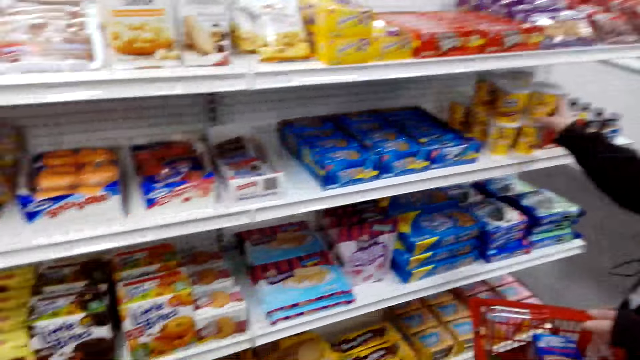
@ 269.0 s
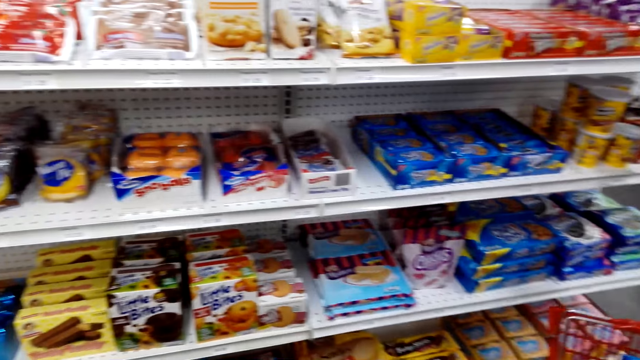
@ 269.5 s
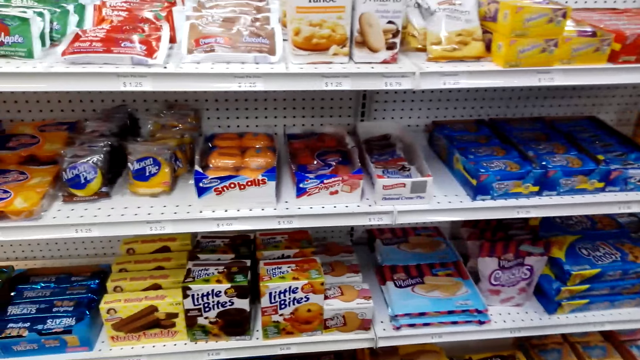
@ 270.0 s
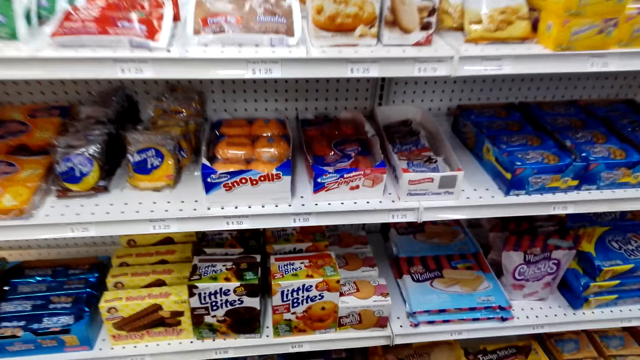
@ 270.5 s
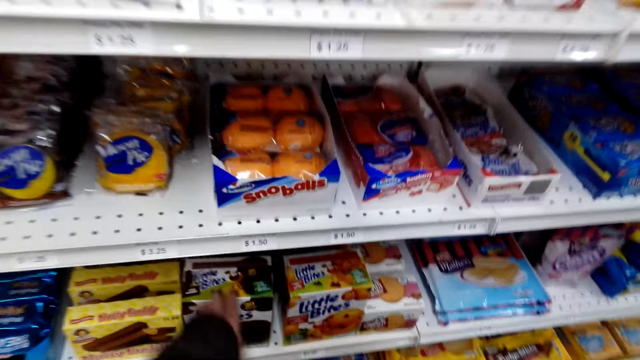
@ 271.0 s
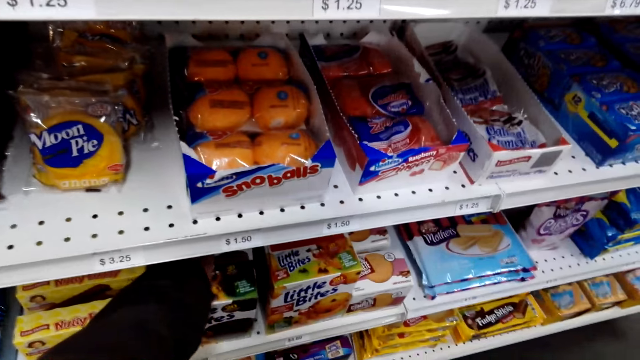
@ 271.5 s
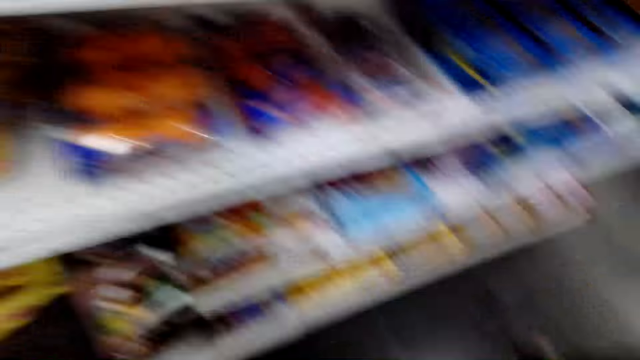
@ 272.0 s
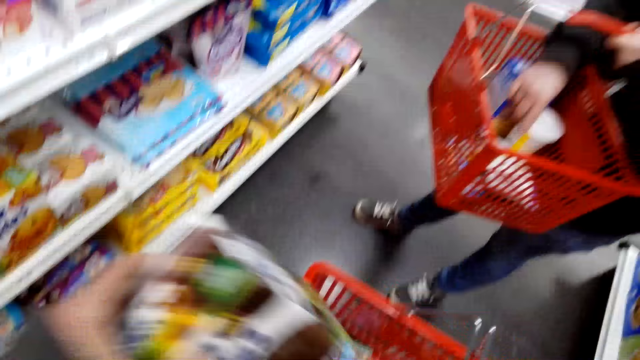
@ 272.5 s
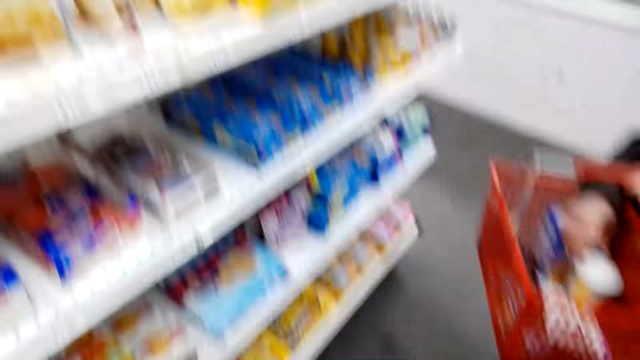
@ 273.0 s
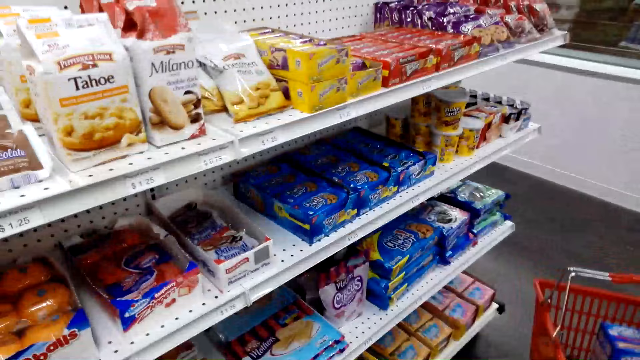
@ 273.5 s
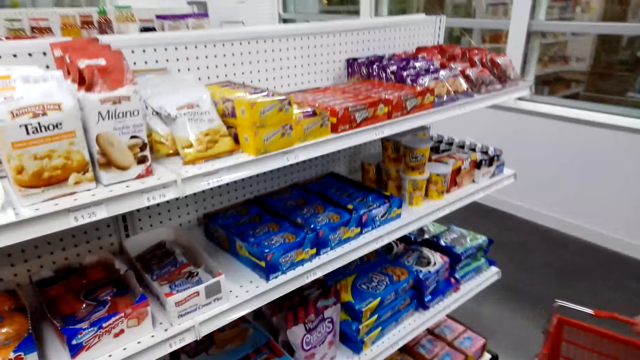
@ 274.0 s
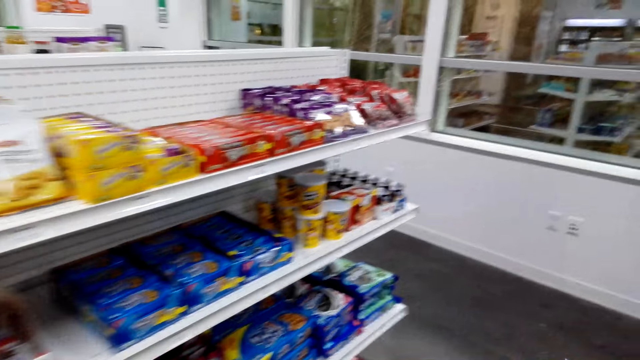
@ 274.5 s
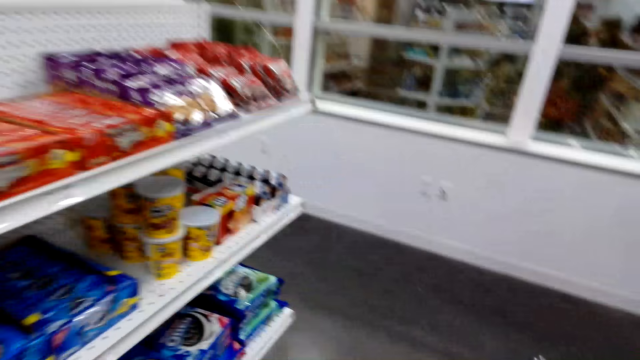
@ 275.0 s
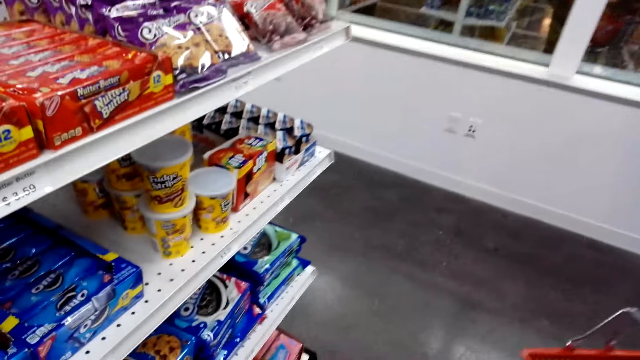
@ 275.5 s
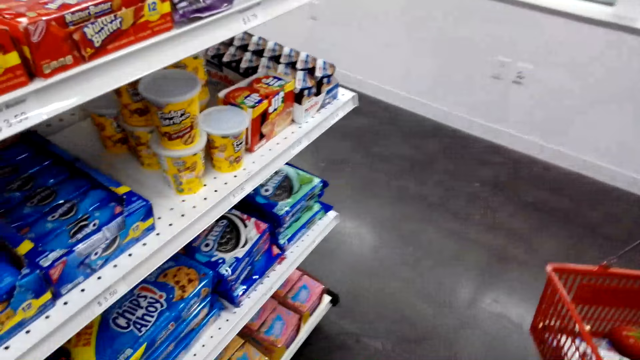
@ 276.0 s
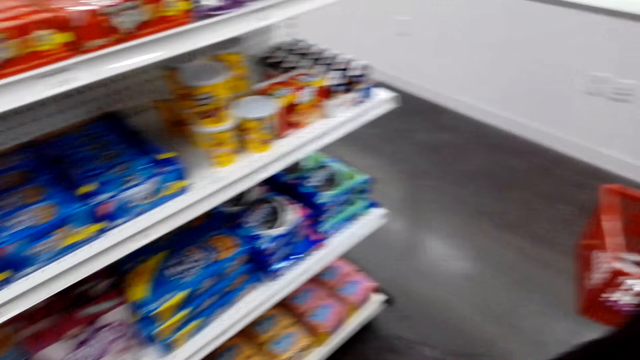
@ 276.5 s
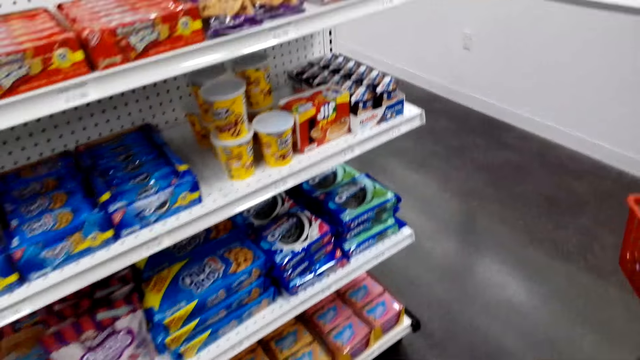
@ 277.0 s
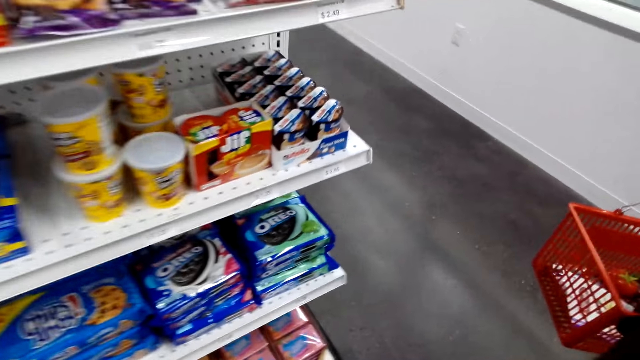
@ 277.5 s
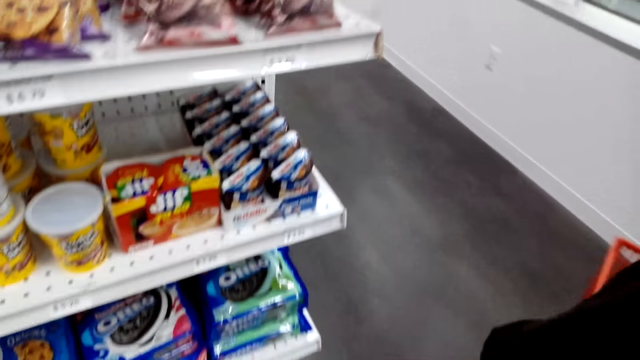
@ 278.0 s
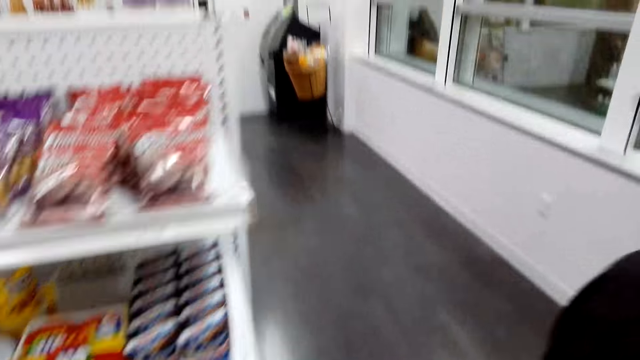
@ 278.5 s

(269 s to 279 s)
The camera wearer looks around a supermarket. They pick a pack of little bites from the shelf. They put the pack of little bites in the shopping basket. They walk around the supermarket. A lady walks around the supermarket.

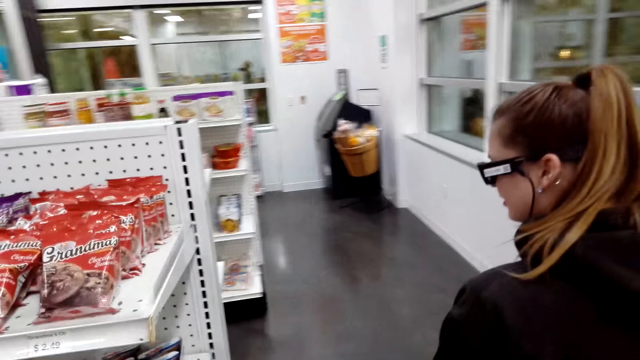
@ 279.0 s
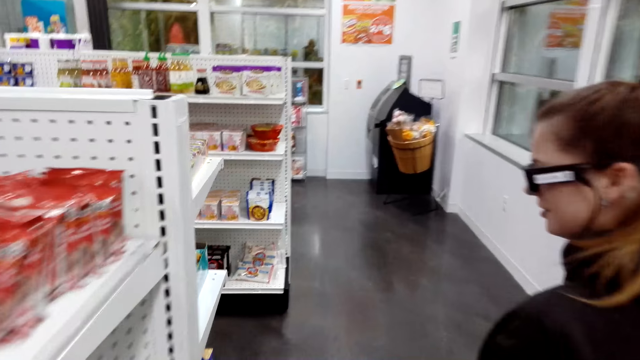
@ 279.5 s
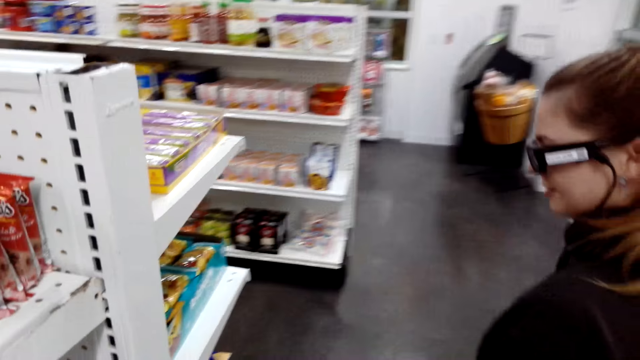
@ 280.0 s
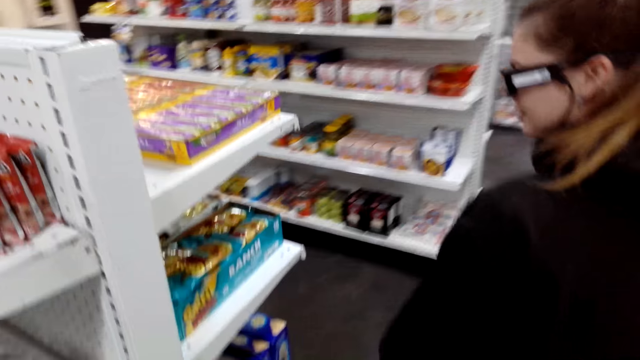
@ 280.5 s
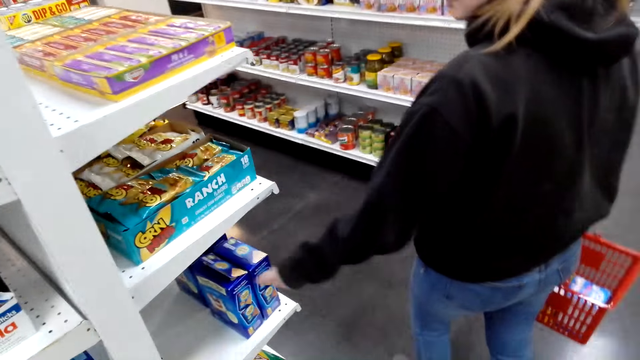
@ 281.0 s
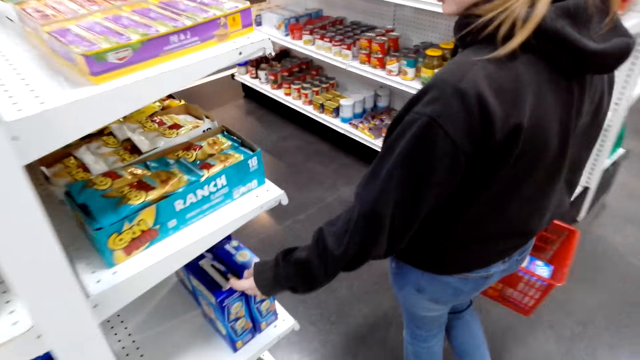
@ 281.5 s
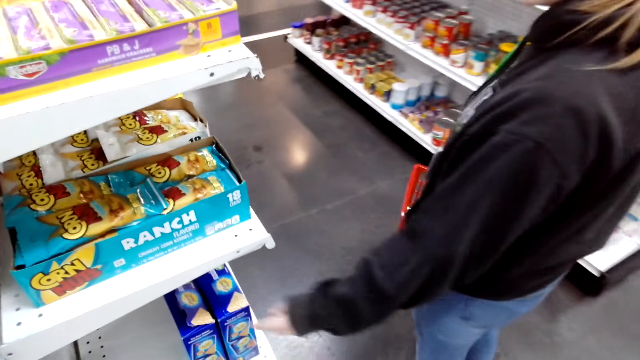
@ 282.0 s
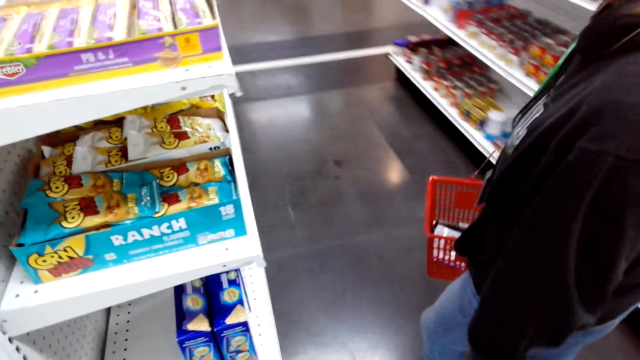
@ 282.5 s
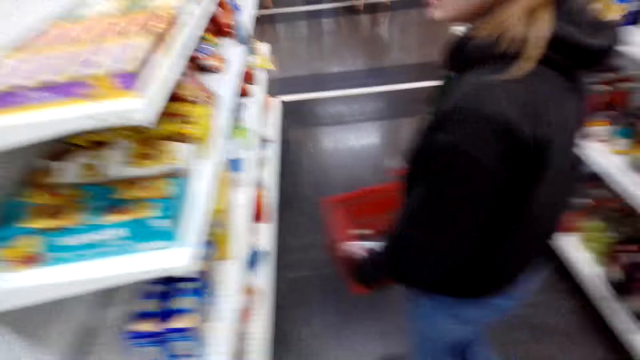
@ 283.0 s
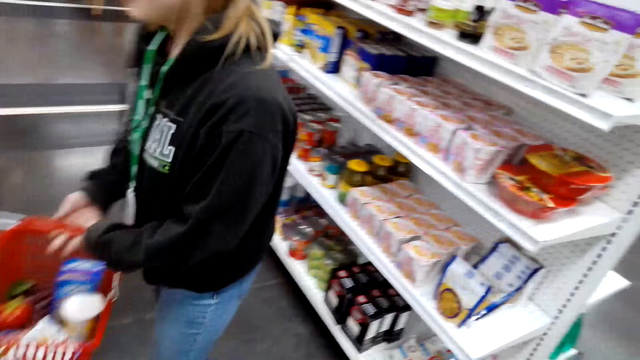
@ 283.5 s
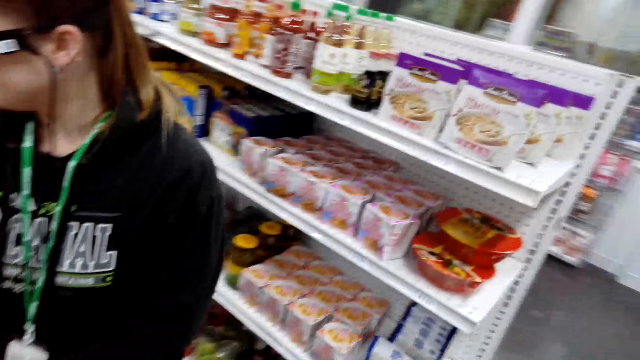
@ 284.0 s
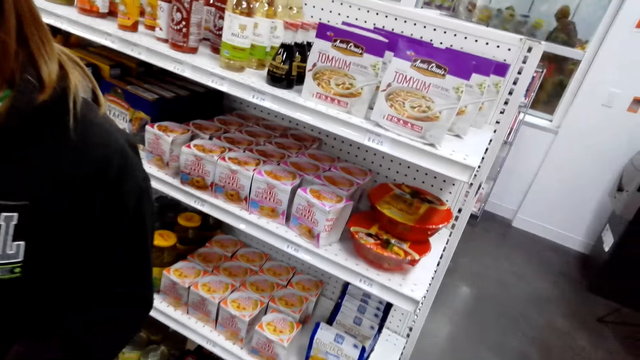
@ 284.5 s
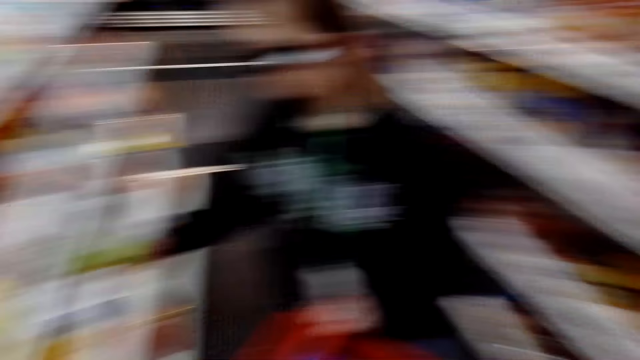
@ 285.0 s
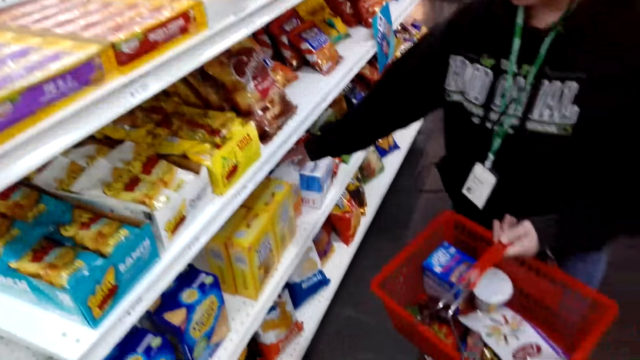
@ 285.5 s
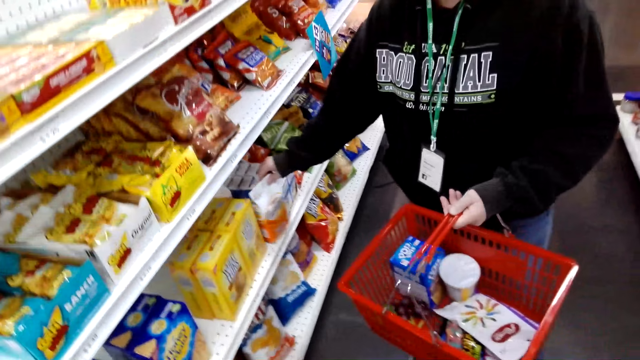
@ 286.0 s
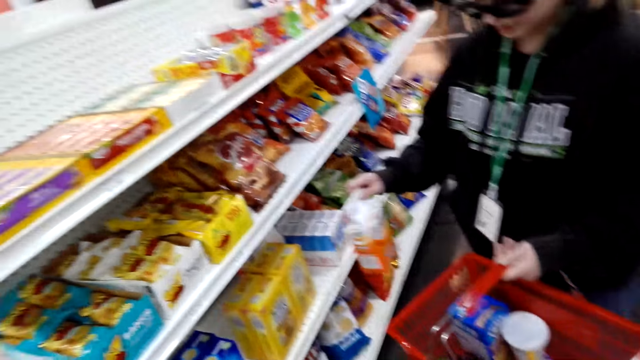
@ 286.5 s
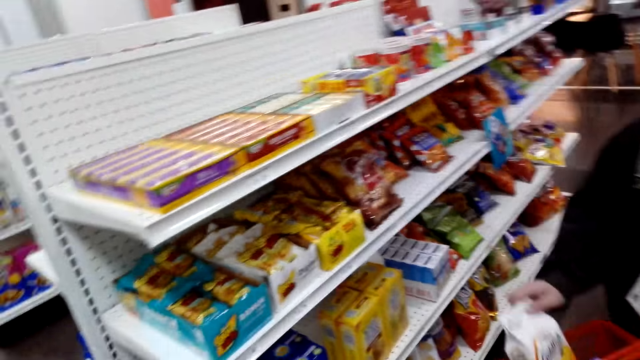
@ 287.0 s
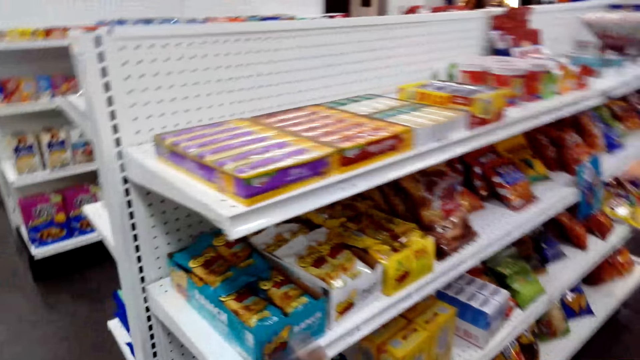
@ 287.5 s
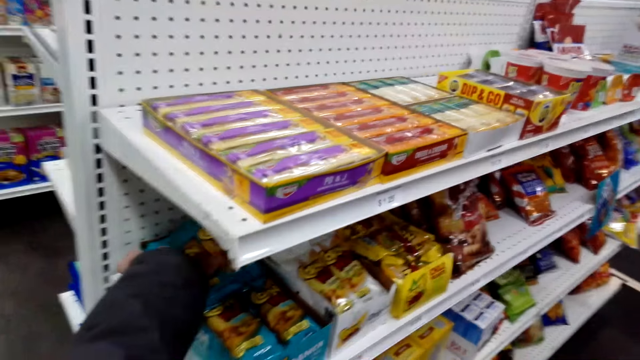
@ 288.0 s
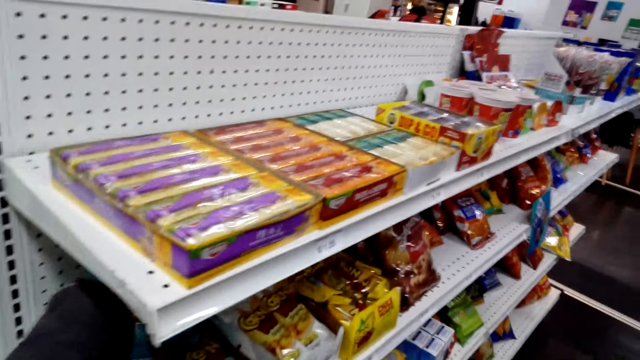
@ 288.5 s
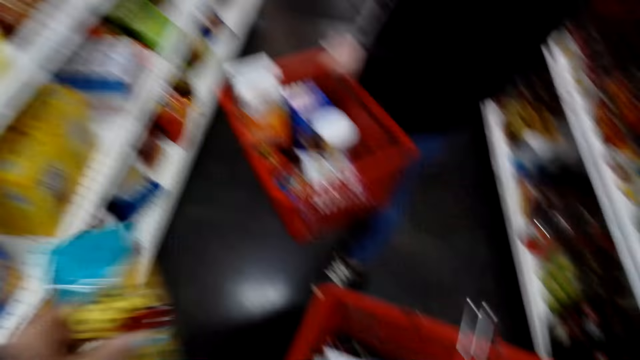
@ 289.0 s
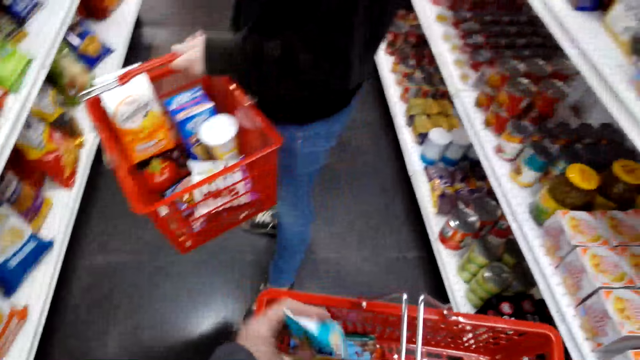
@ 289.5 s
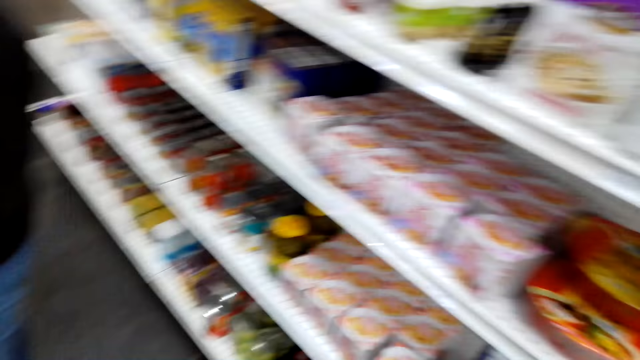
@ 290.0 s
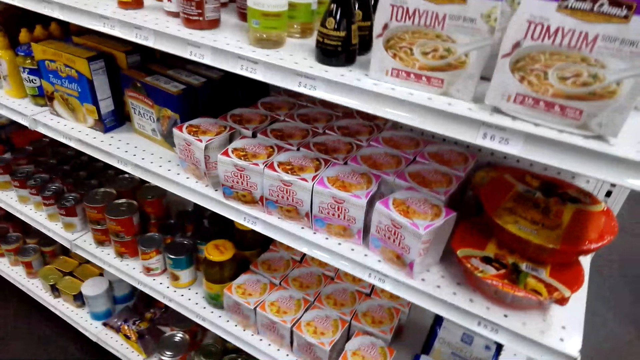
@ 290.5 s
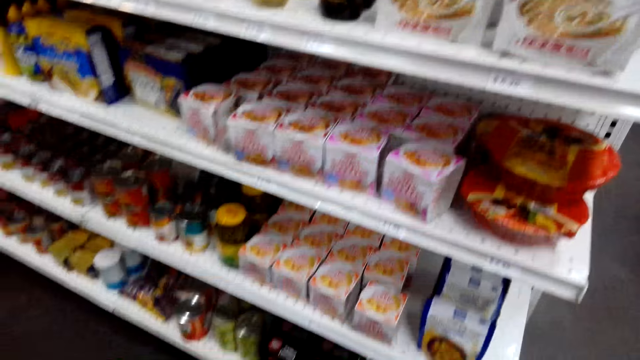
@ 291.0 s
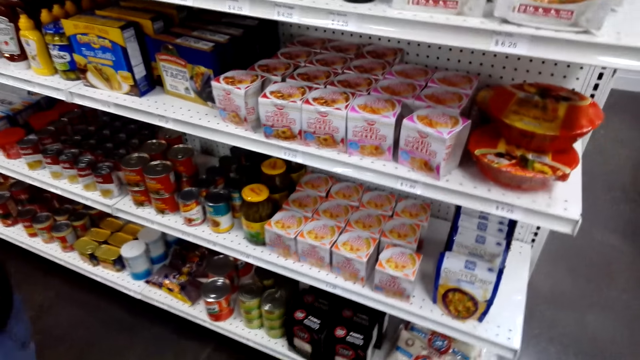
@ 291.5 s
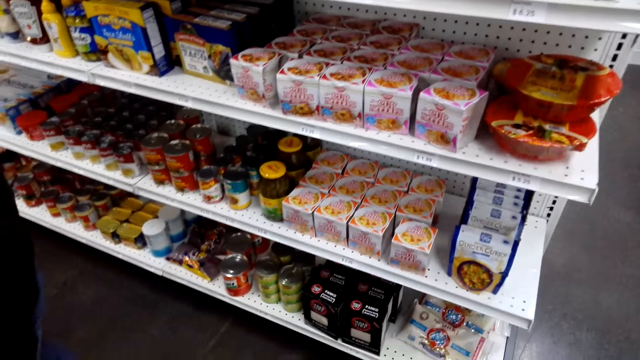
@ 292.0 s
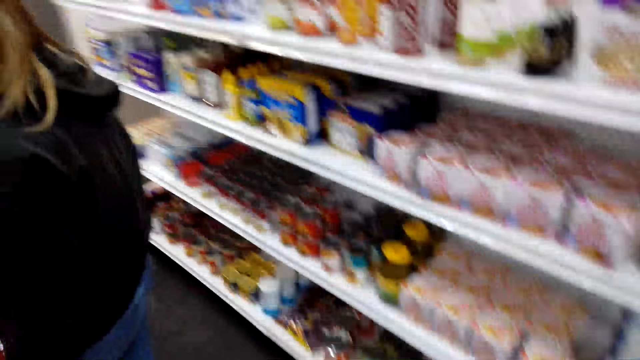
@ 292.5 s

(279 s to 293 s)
The camera wearer walks around a supermarket. A lady walks around the store. The lady touches a pack on the shelf and points at a box. The camera wearer walks around the supermarket. Another lady picks a pack of something from the shelf. The other lady puts the pack in a shopping basket. The camera wearer picks a packet of crisps on the shelf. They put the packet of crisps in the shopping basket. They look around.
